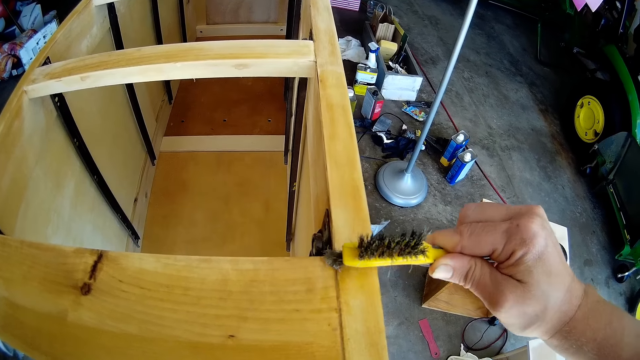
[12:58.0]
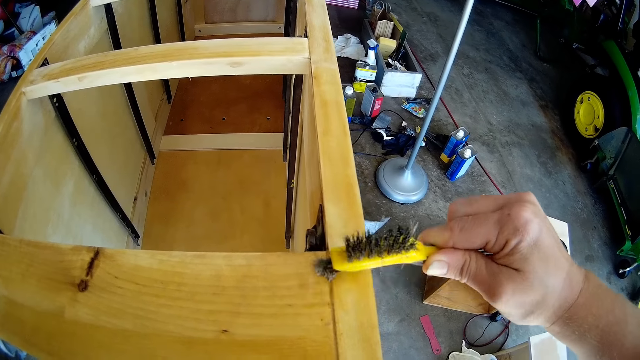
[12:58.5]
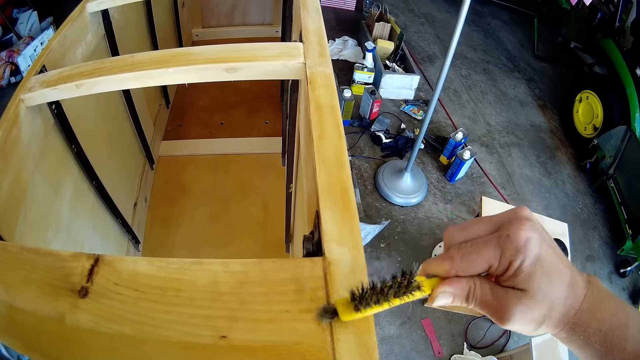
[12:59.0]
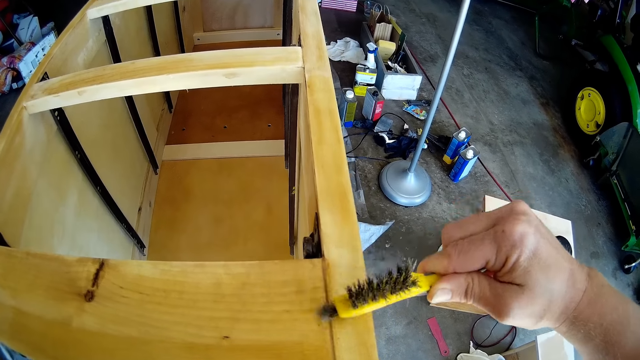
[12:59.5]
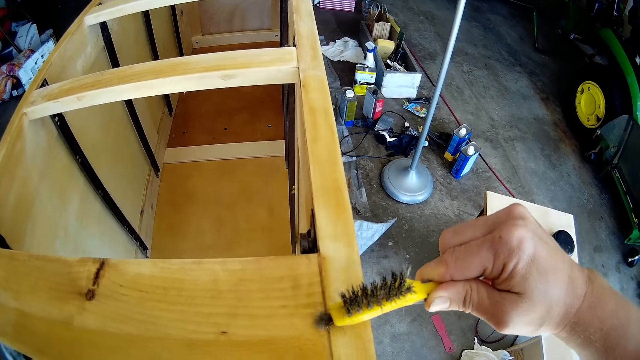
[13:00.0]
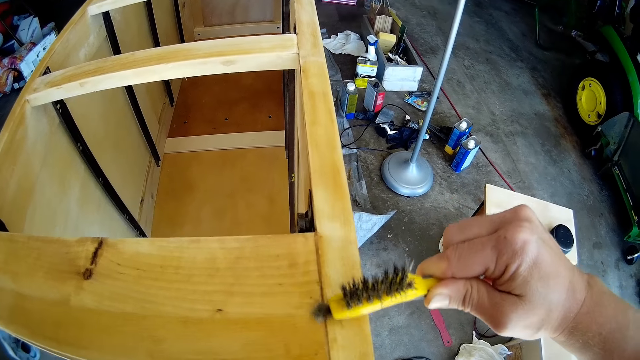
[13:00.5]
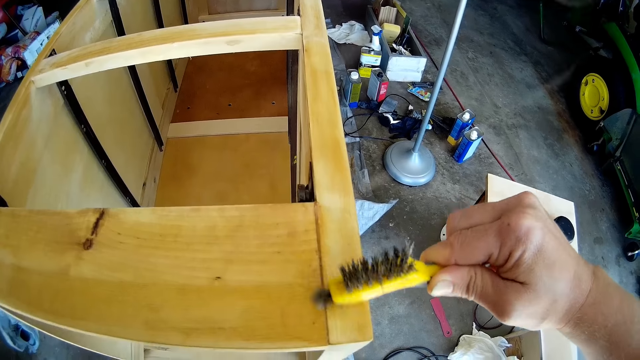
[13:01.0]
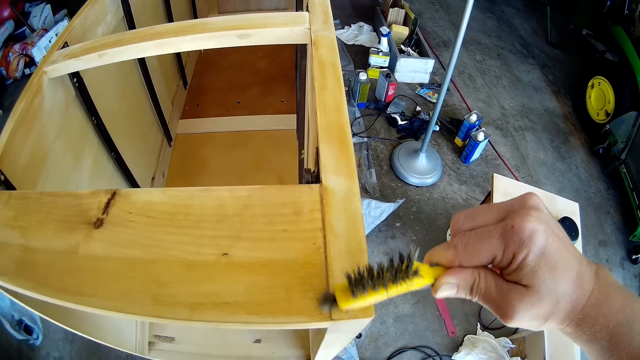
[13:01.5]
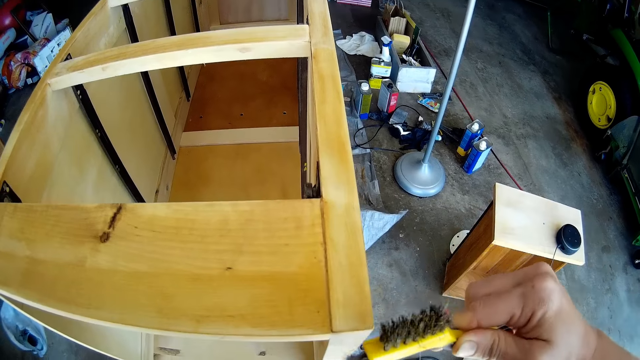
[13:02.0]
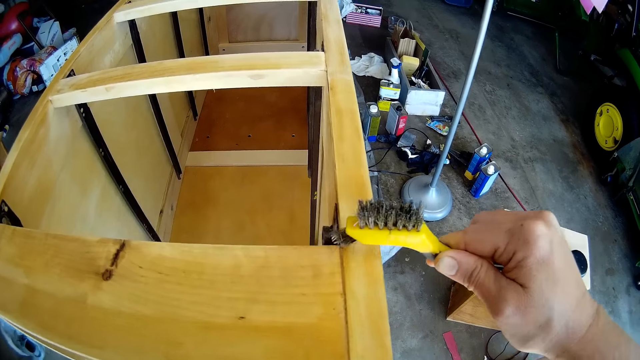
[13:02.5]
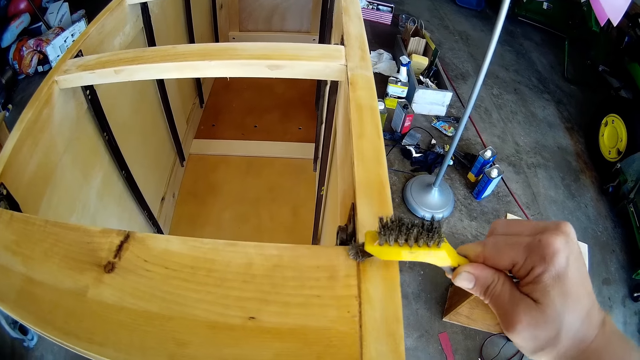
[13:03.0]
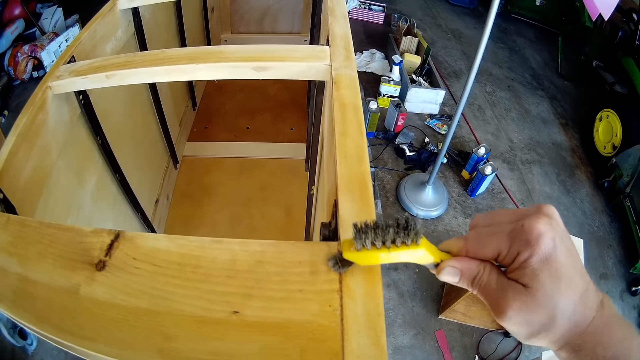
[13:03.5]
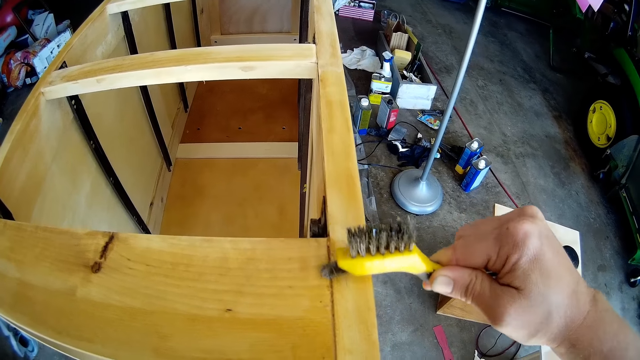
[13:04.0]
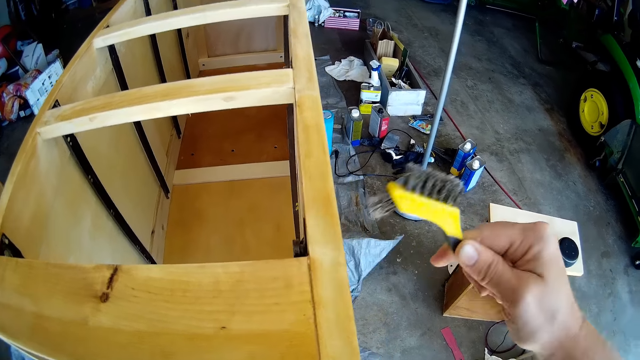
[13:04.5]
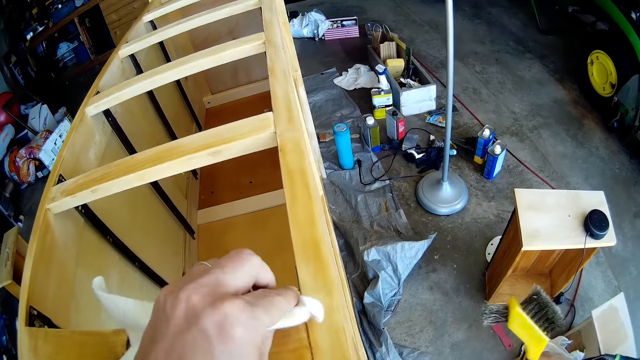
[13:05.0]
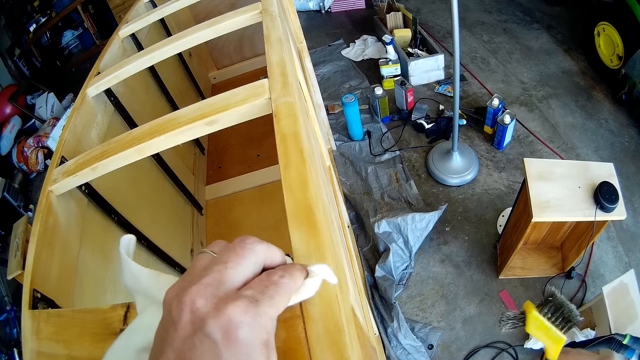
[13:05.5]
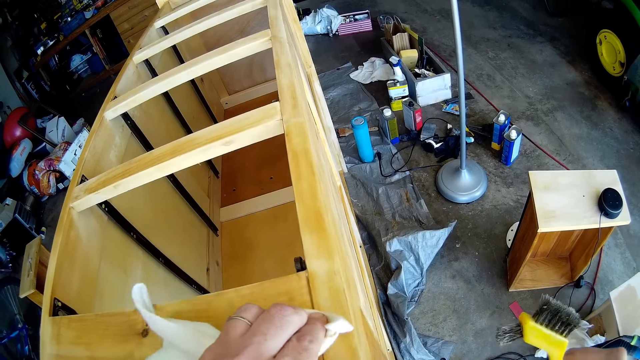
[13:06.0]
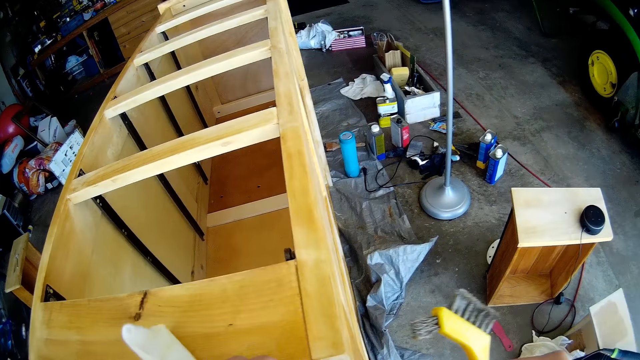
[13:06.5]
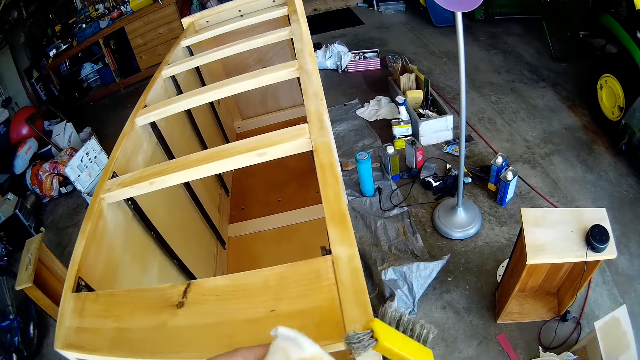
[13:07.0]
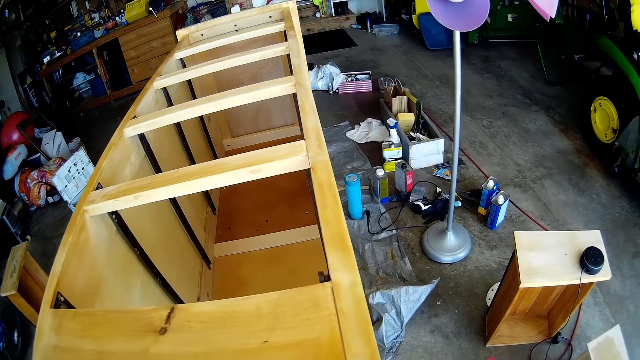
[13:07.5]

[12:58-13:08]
The camera wearer wipes the wooden cabinet with a kitchen towel.

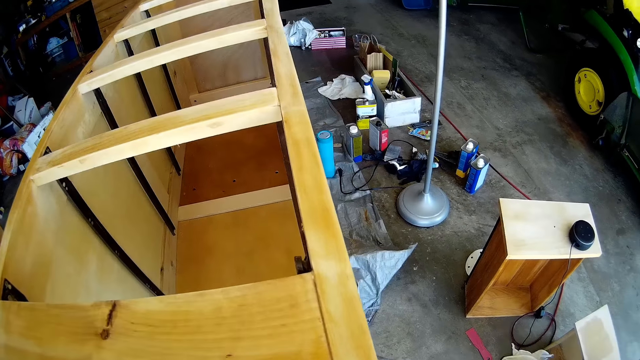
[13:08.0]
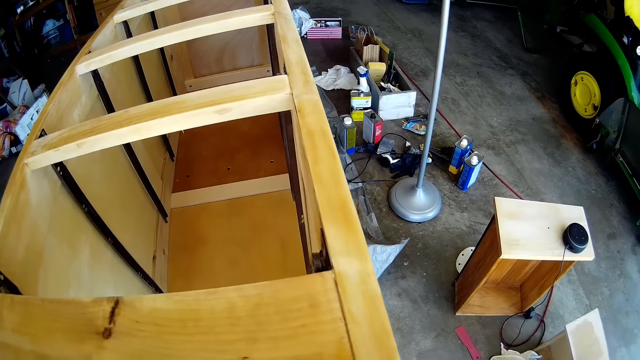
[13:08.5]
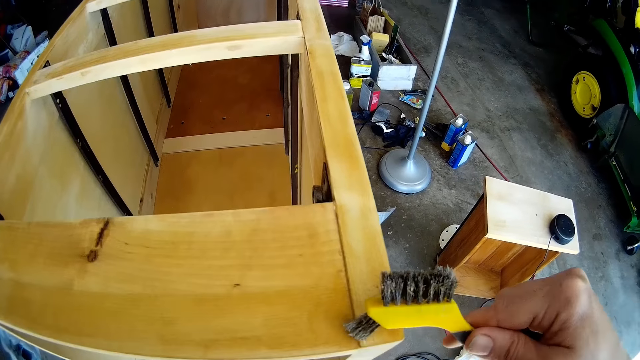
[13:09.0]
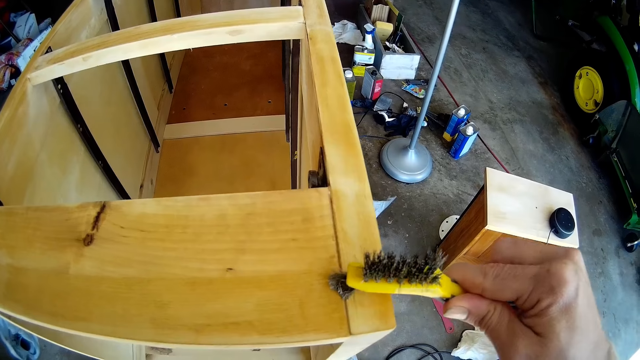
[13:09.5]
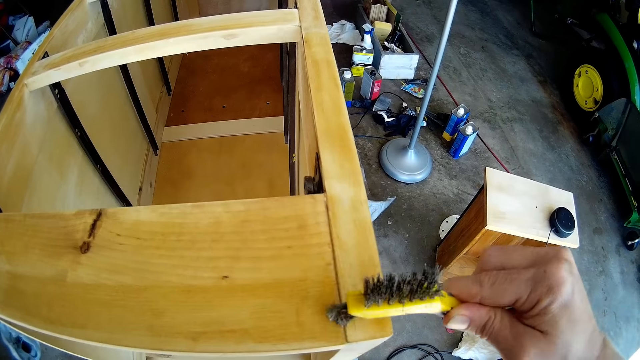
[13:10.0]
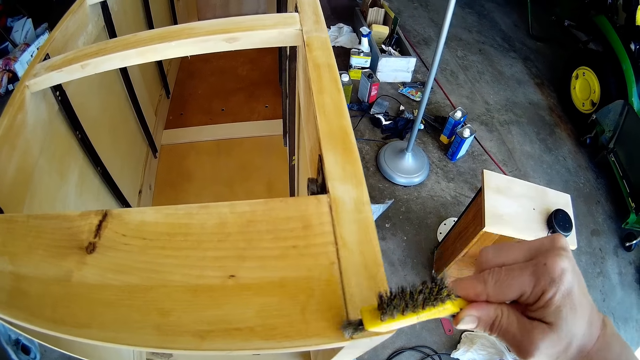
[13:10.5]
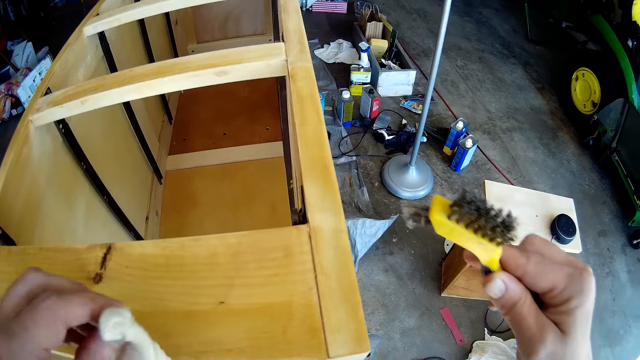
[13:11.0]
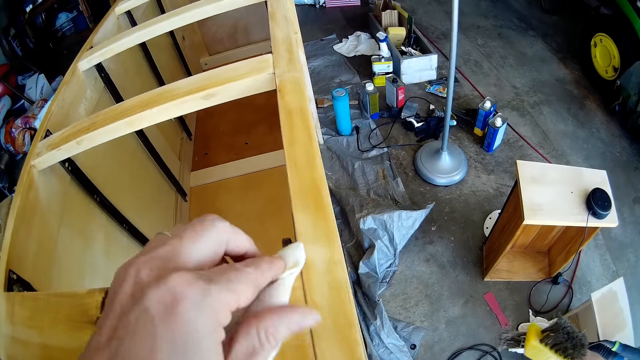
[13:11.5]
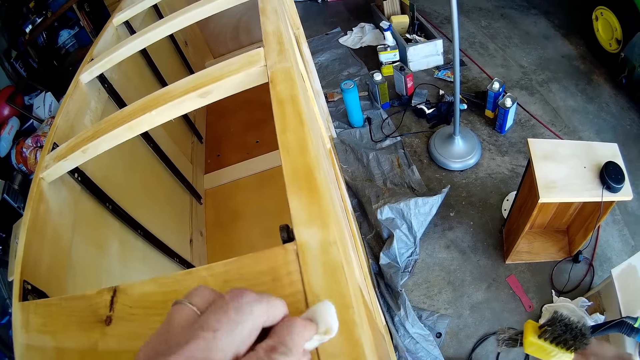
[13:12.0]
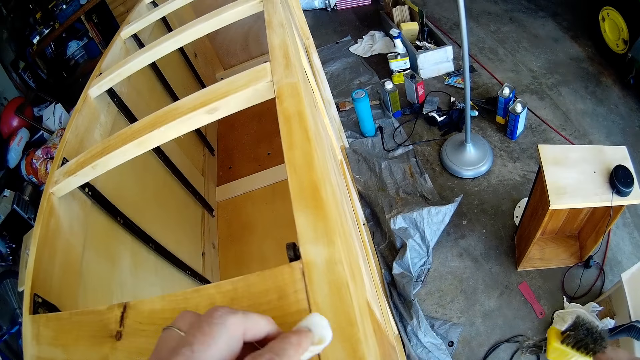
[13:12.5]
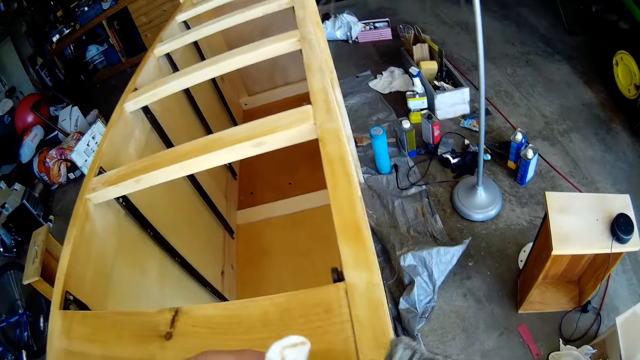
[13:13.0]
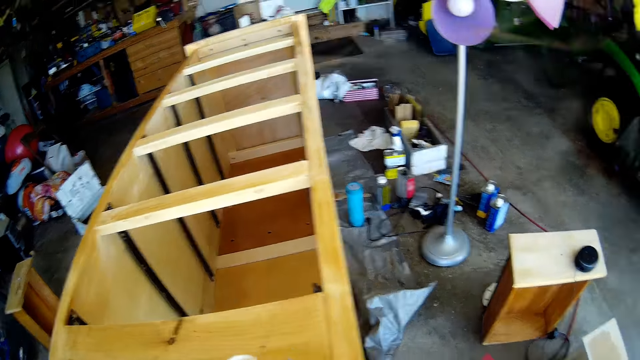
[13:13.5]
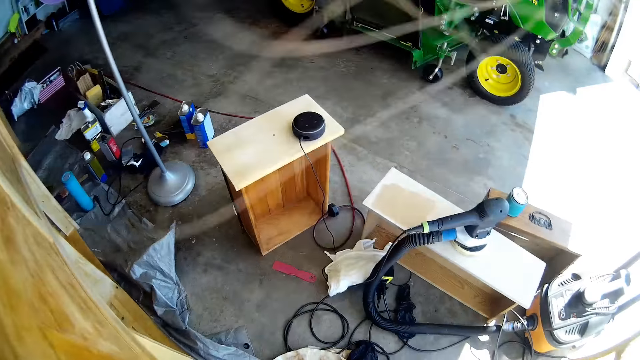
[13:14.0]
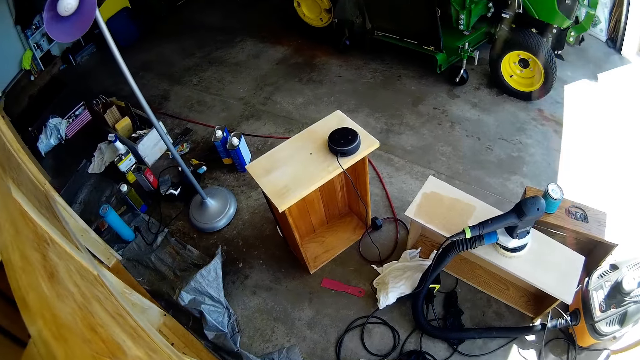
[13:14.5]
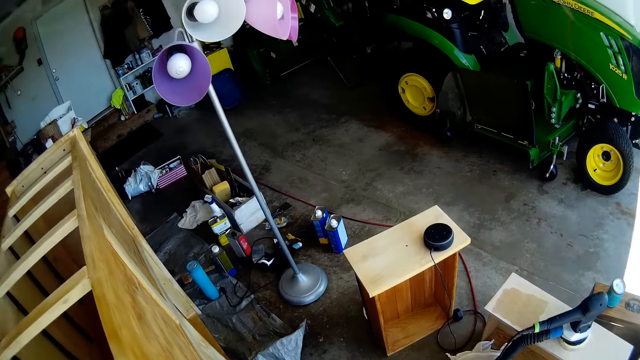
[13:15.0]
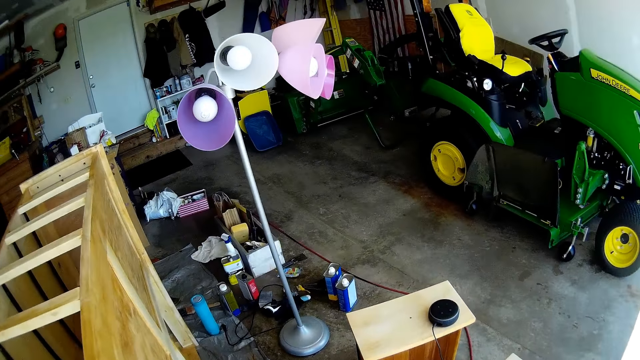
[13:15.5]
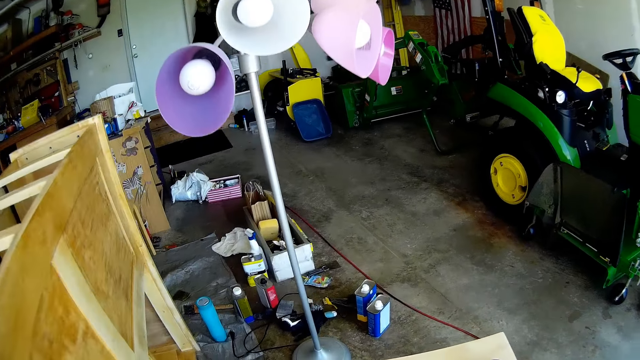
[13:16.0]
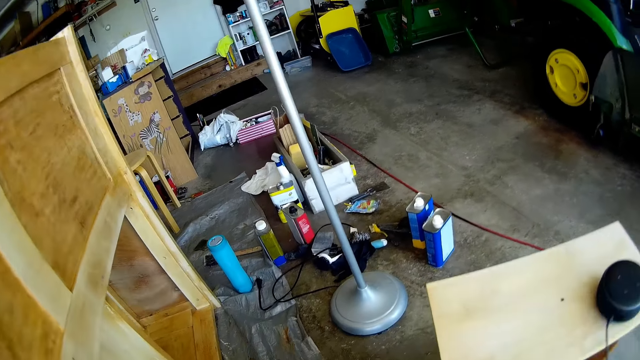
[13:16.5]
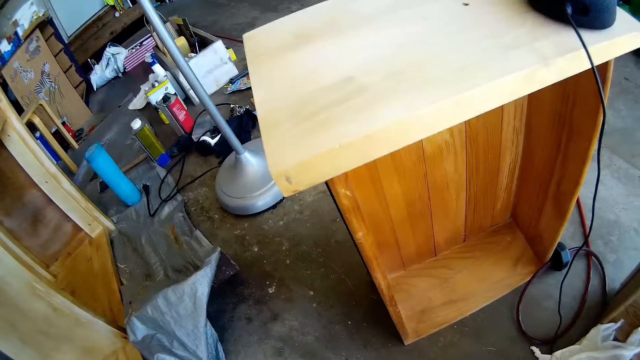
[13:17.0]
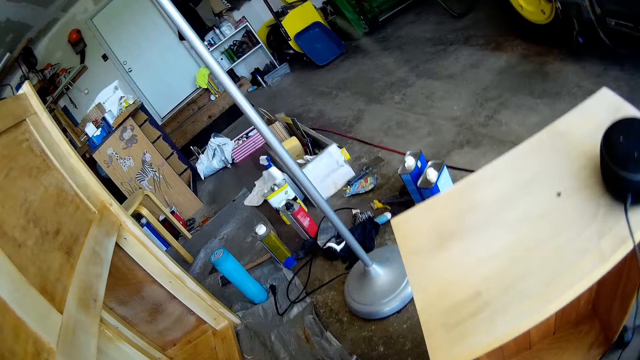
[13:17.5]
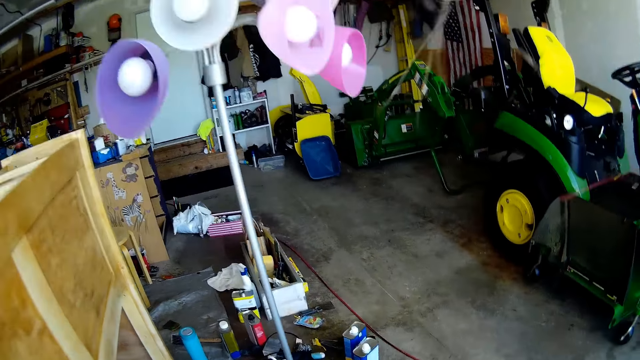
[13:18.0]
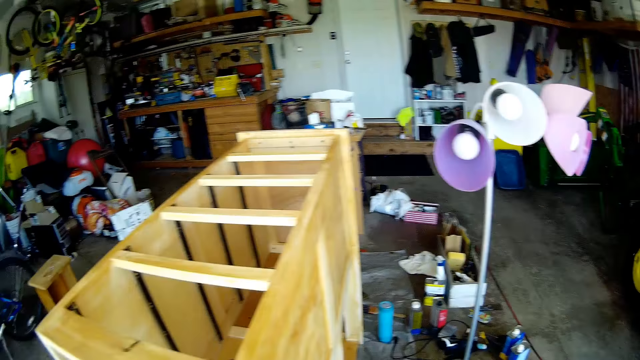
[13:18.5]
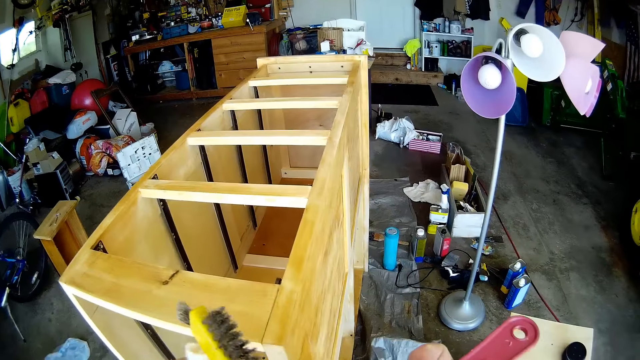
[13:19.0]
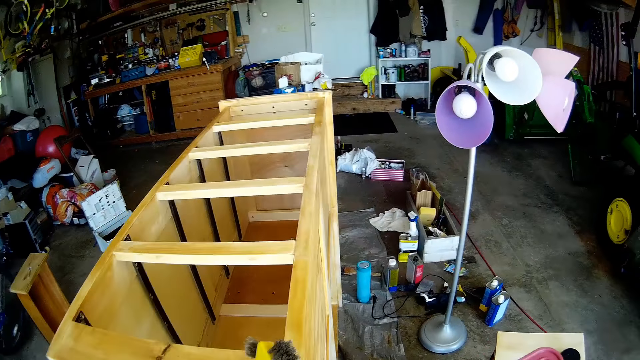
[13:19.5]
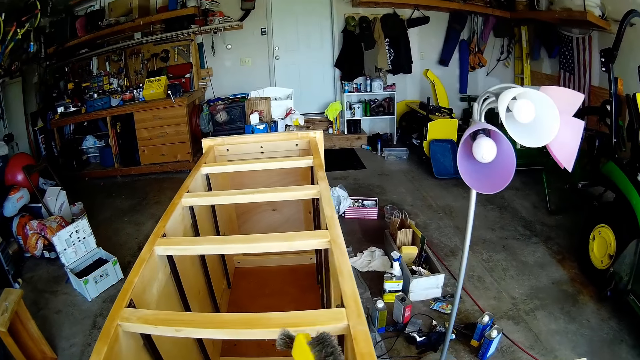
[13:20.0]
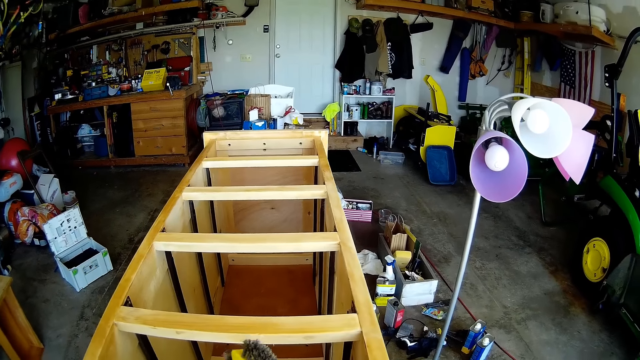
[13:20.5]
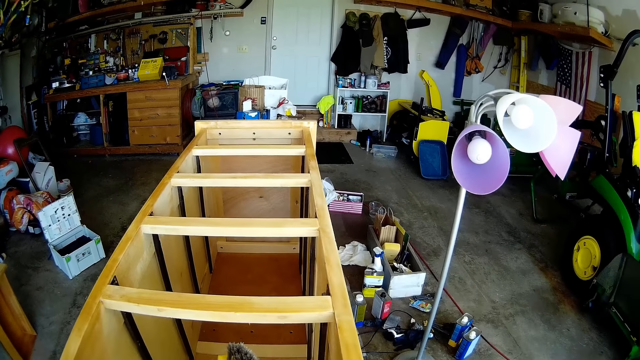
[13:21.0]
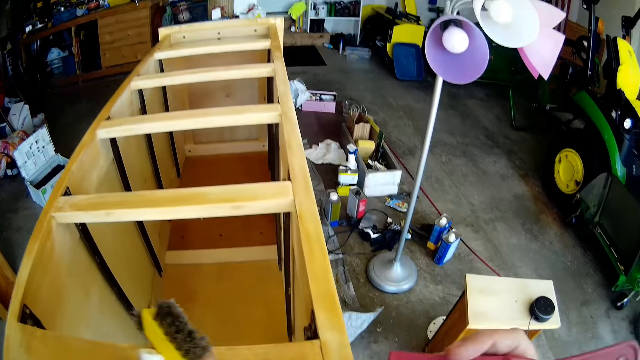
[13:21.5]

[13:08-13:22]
The camera wearer scrubs the wooden cabinet or chest of drawers with a brush. They wipe the wooden cabinet with a kitchen towel. They walk around the garage. They look around the workshop. They brush the chest of drawers with the brush.
